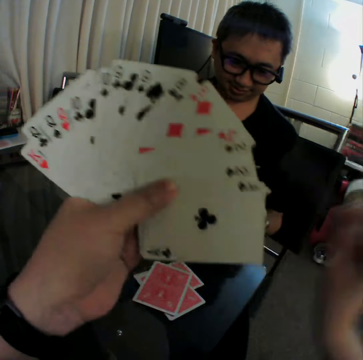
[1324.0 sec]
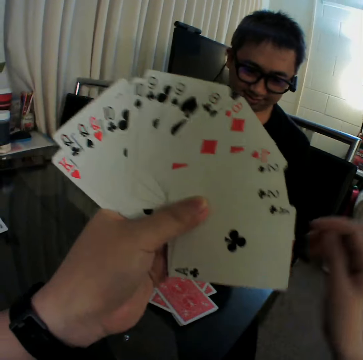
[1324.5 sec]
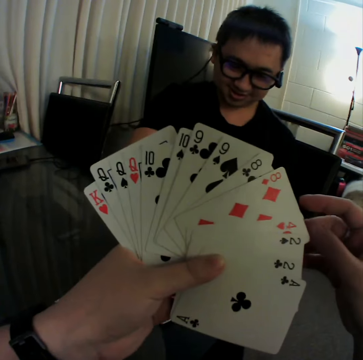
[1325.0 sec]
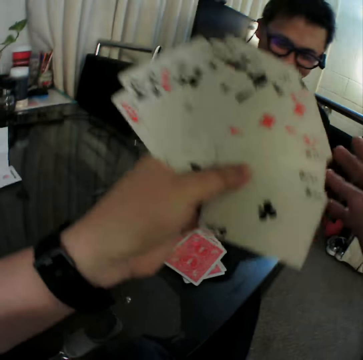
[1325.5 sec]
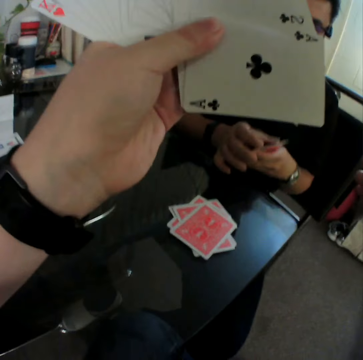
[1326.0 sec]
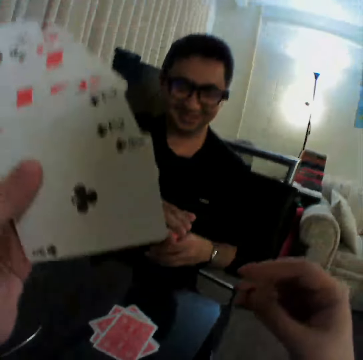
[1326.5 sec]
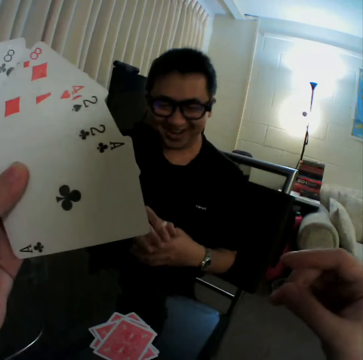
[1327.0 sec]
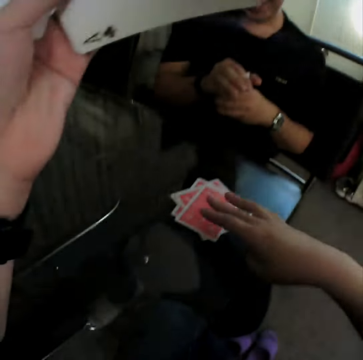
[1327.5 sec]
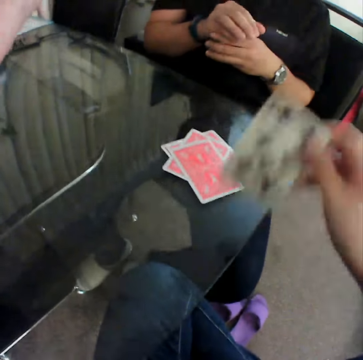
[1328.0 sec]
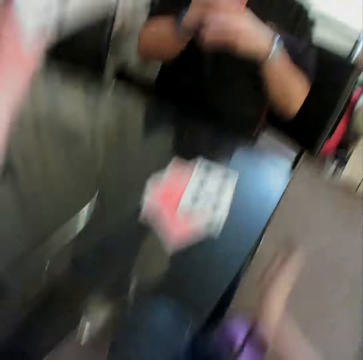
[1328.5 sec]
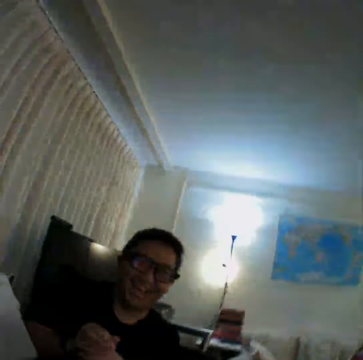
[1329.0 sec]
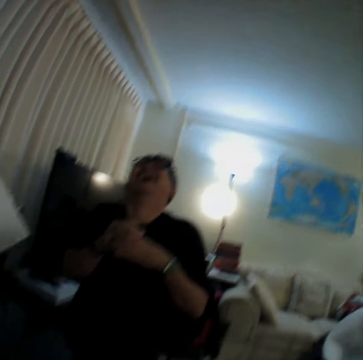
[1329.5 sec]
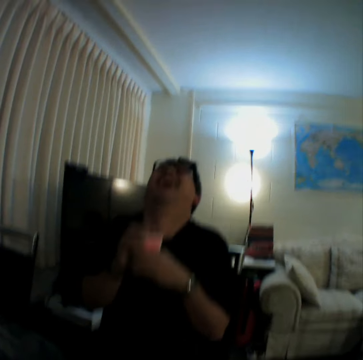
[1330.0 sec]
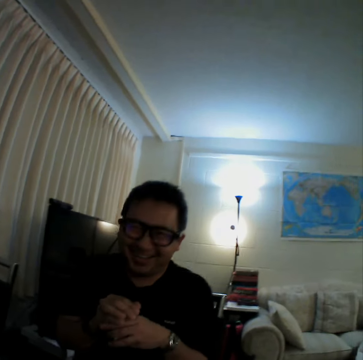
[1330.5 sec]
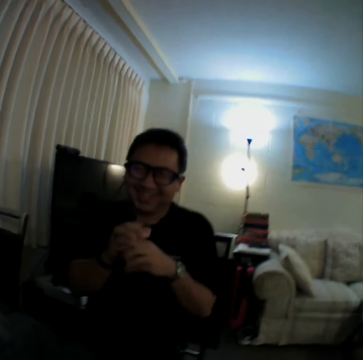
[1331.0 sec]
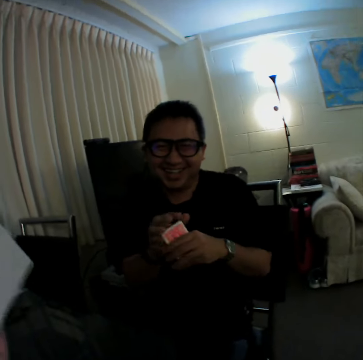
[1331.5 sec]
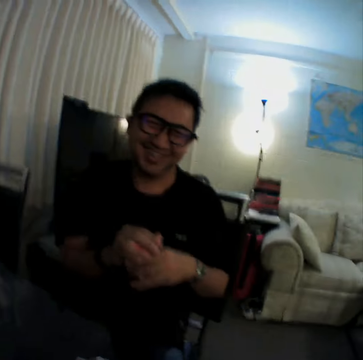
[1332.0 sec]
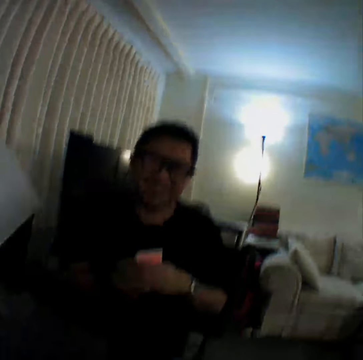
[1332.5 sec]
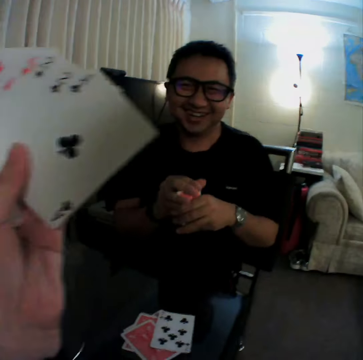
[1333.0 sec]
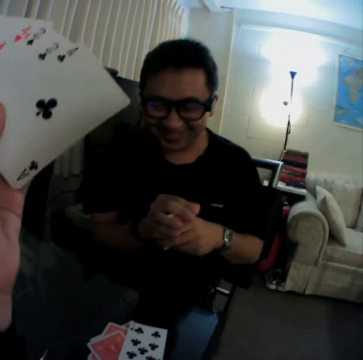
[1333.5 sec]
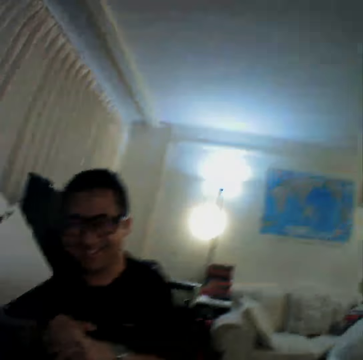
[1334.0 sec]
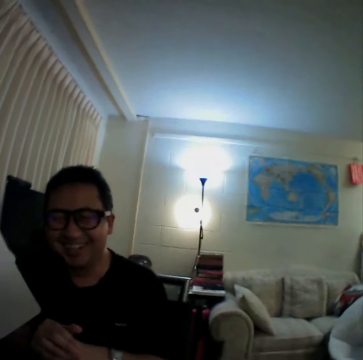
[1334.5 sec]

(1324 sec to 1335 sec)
The camera wearer drops a card on the table with his right hand. He takes out a playing card from others on the right hand, lifts the right hand, and converses with a man. The man gathers the cards in both hands. The camera wearer flips a card on the table with his right hand. He pulls a card from the table, puts the playing card on the table, and converses with the man.

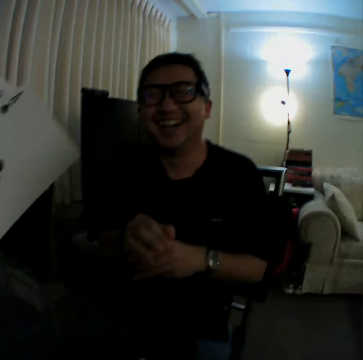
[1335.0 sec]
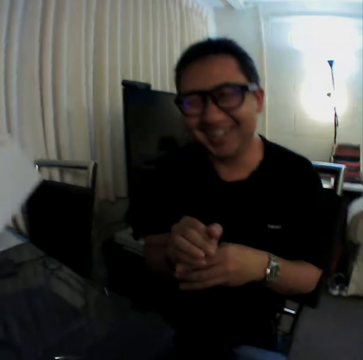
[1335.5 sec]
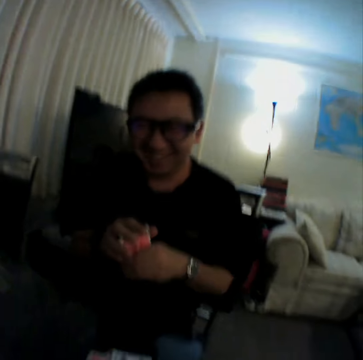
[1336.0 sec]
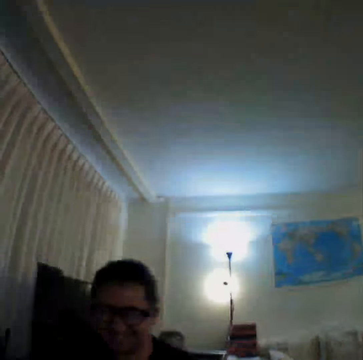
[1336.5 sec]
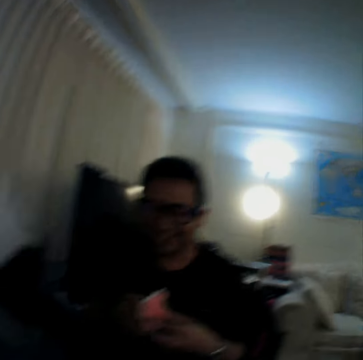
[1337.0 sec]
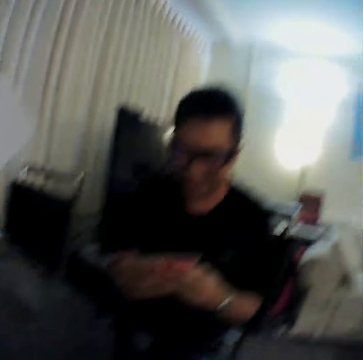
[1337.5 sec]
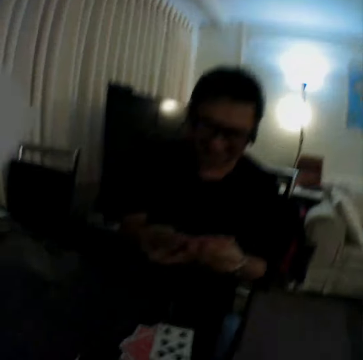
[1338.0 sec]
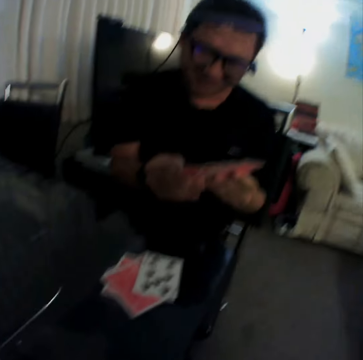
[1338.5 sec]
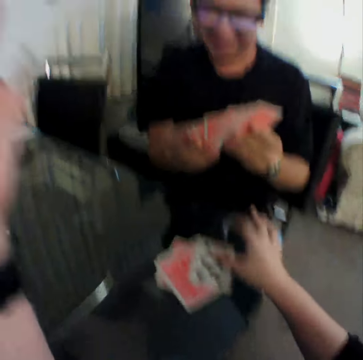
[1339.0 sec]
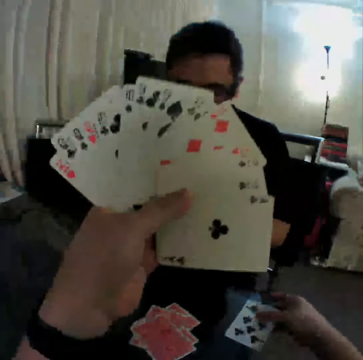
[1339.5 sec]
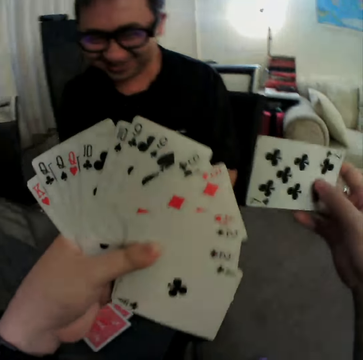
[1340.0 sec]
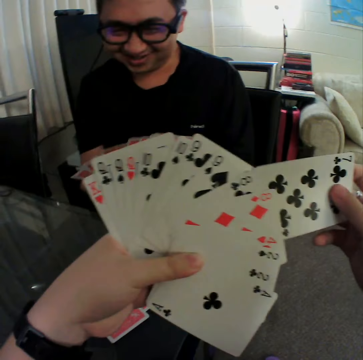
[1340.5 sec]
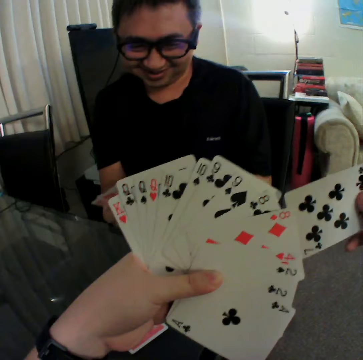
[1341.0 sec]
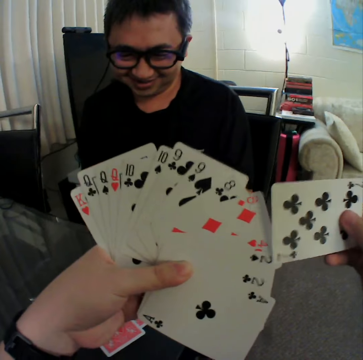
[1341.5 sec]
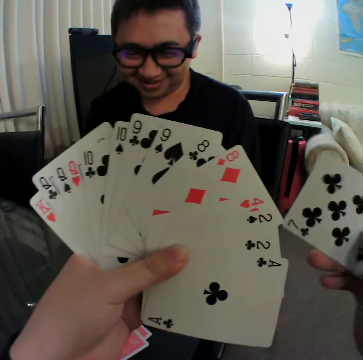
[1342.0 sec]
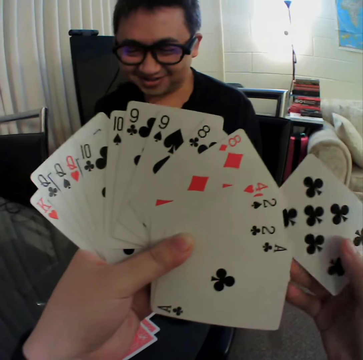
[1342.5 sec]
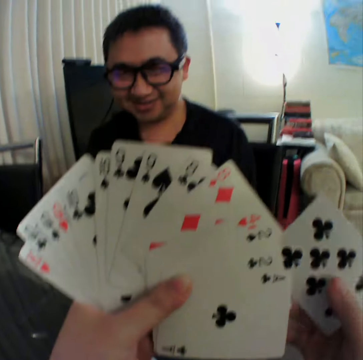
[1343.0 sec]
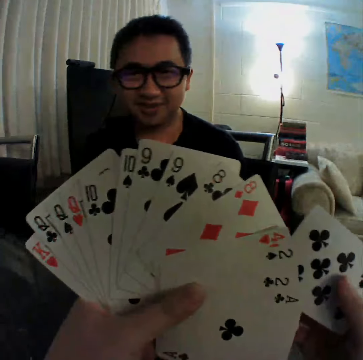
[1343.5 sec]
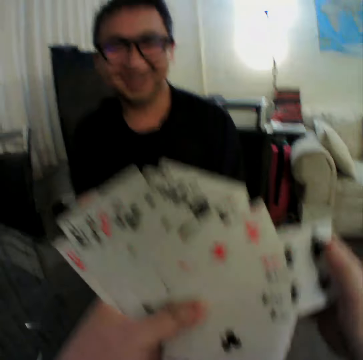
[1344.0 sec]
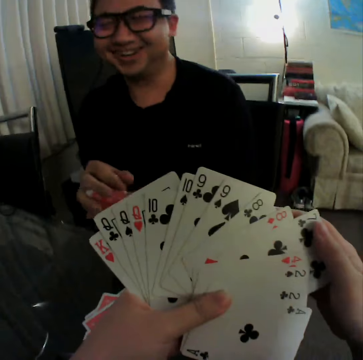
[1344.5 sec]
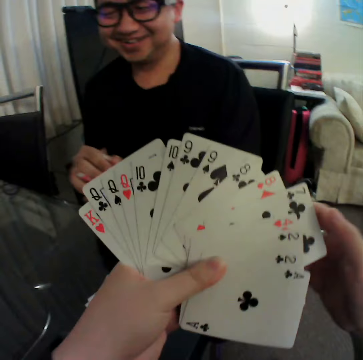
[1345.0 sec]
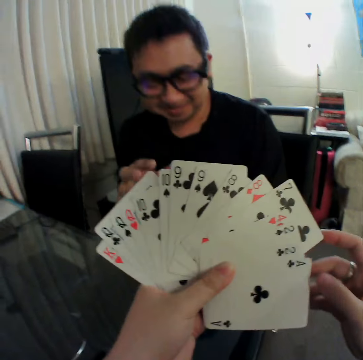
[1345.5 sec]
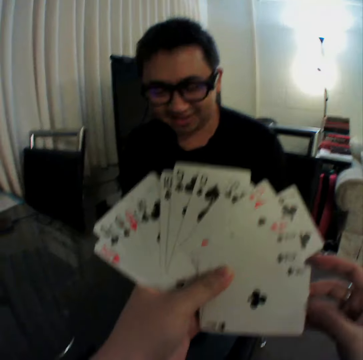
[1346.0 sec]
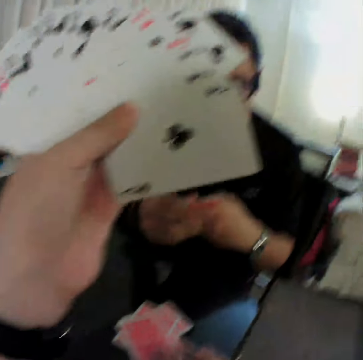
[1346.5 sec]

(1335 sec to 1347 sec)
The camera wearer picks up a card on the table with his right hand. He puts the card in the middle of others, holds the playing cards, and converses with a man. He shuffles the cards in both hands, puts the card in the middle of others, and converses with the man. The man shuffles the cards in both hands.

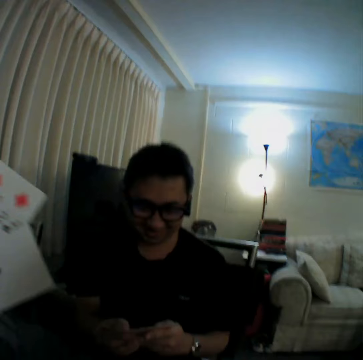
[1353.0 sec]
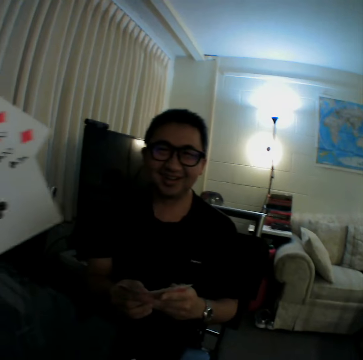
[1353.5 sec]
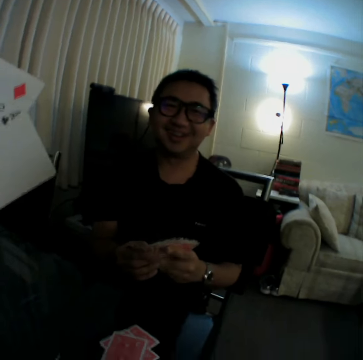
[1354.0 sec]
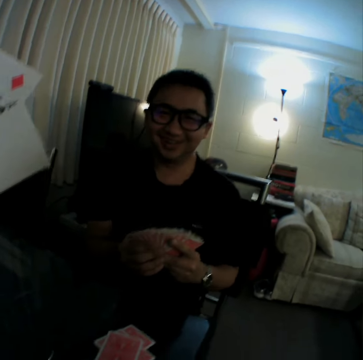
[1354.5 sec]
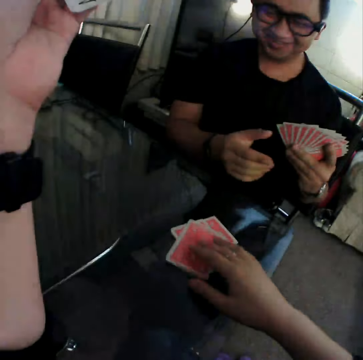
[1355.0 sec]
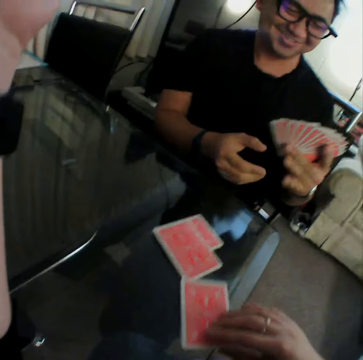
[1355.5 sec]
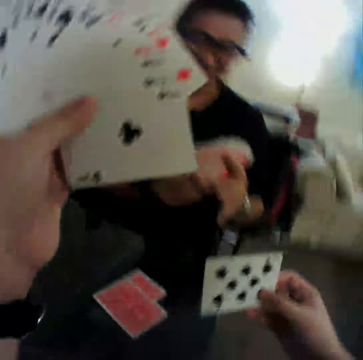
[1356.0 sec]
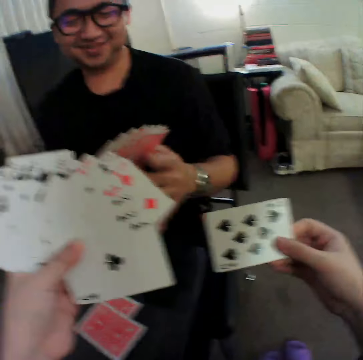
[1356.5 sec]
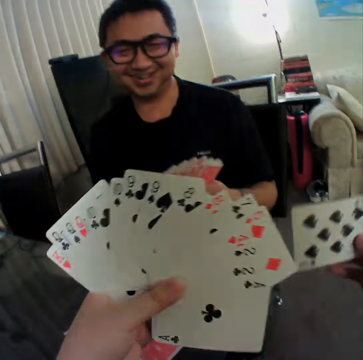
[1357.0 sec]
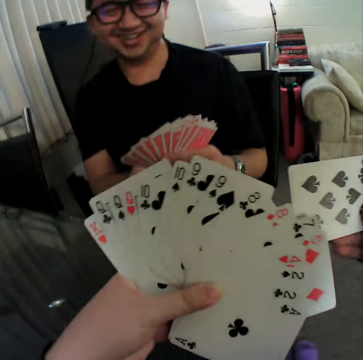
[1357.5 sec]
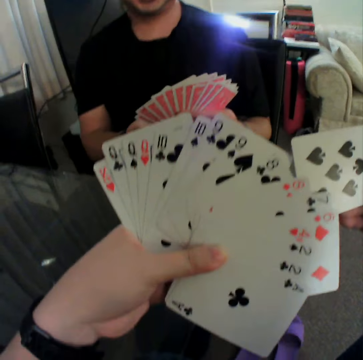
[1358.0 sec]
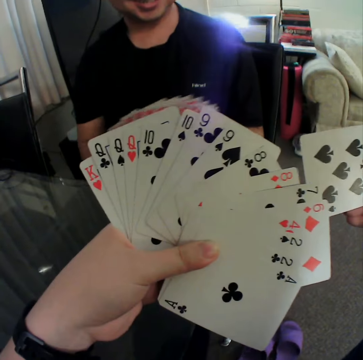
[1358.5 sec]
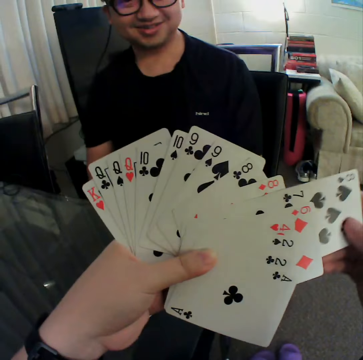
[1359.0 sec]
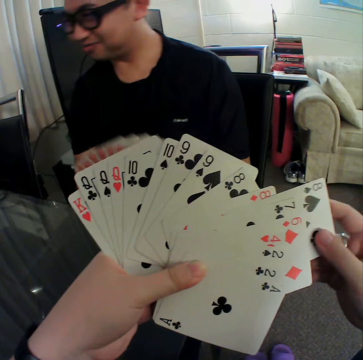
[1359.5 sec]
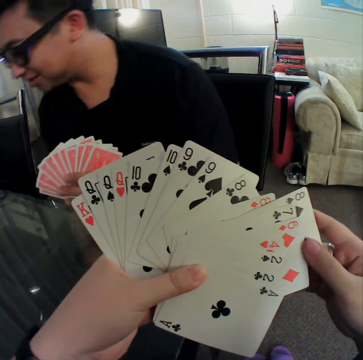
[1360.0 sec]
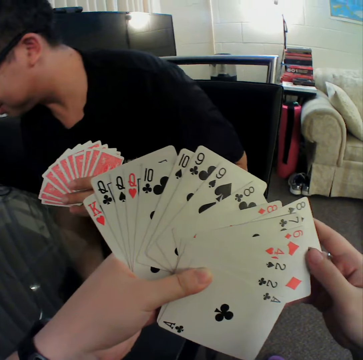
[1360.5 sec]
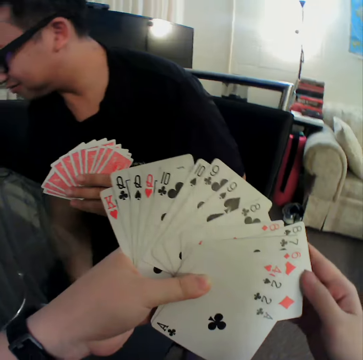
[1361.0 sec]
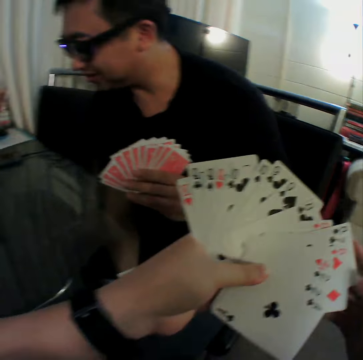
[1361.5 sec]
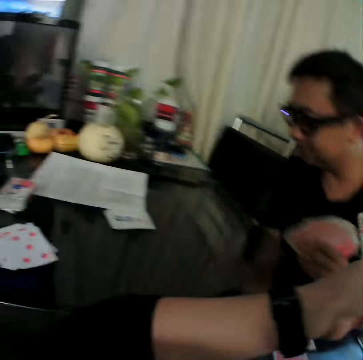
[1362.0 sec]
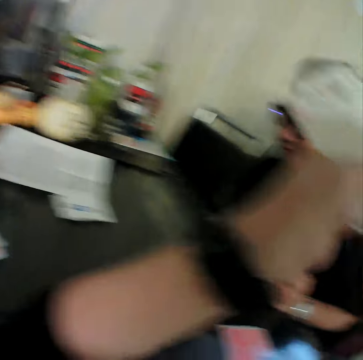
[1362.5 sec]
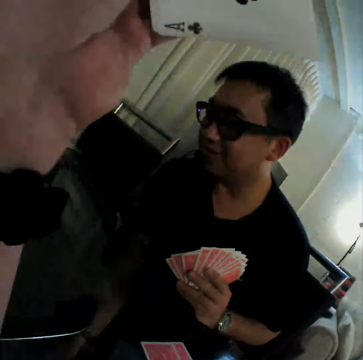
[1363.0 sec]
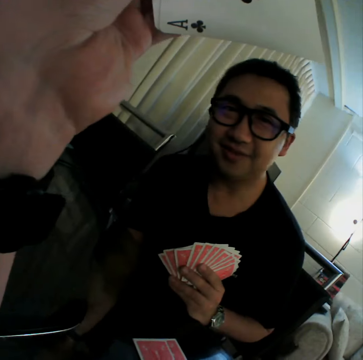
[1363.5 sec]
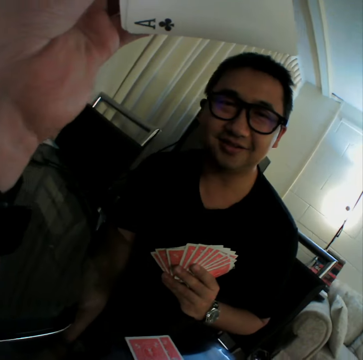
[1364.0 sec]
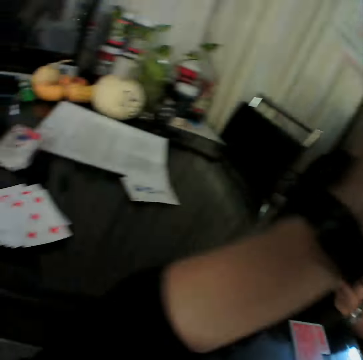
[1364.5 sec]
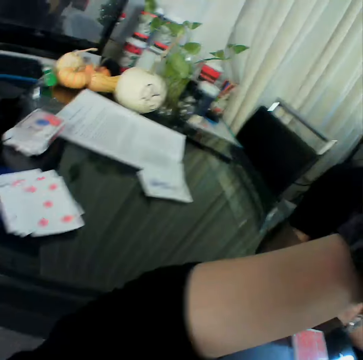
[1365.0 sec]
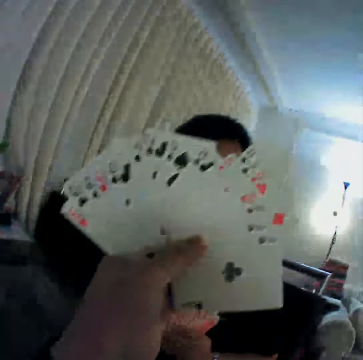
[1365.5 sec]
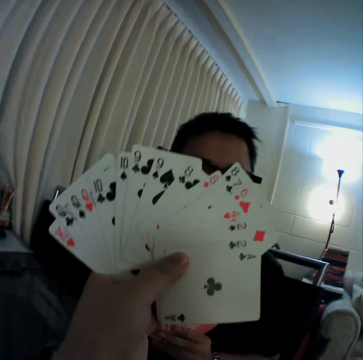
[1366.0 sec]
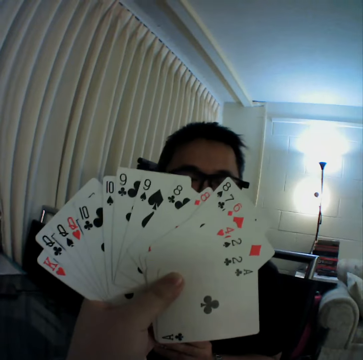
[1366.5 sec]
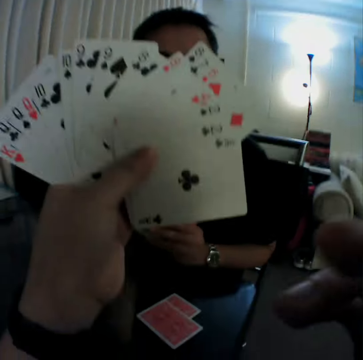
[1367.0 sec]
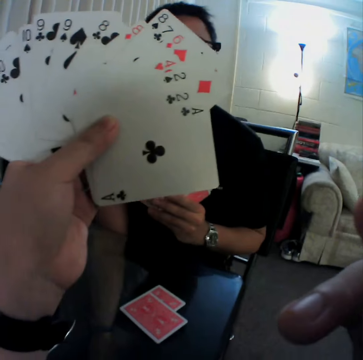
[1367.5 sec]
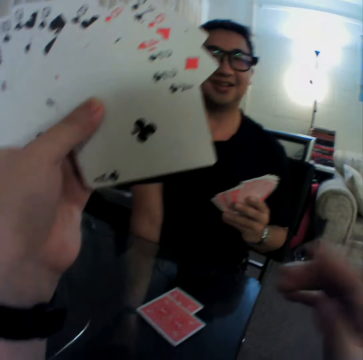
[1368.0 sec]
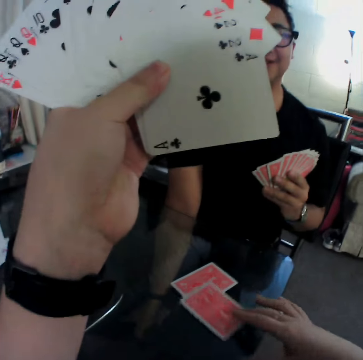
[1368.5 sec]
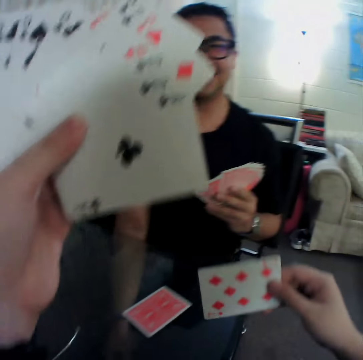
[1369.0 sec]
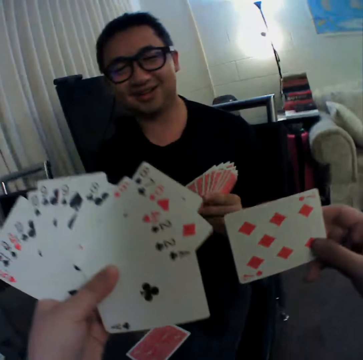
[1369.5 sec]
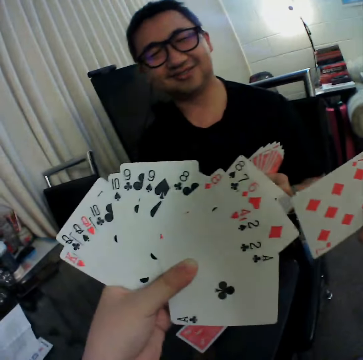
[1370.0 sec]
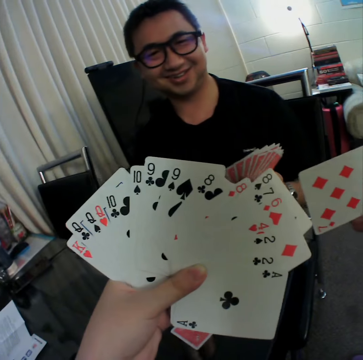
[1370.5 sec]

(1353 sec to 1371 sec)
The camera wearer converses with a man, lifts the left hand, and converses with the man. He picks up a card on the table with his right hand and converses with the man. He turns the playing cards and converses with the man. He joins a card in his right hand with cards in his left hand and converses with the man. He looks at the playing cards on the table, lifts the left hand, and converses with the man. He bends the left hand and looks at the playing cards on the table. He picks up a card from the table with his right hand.
